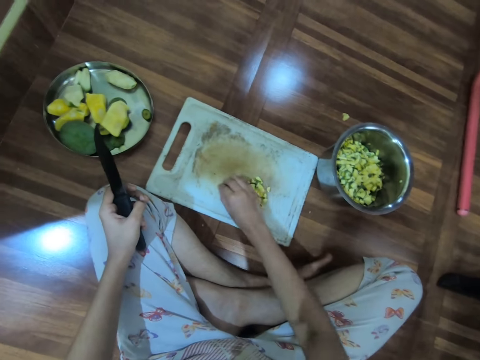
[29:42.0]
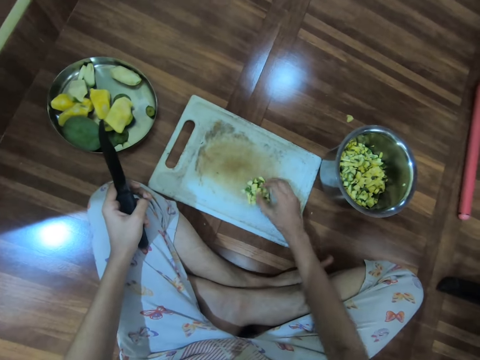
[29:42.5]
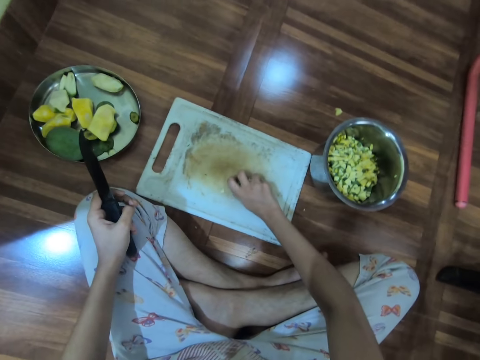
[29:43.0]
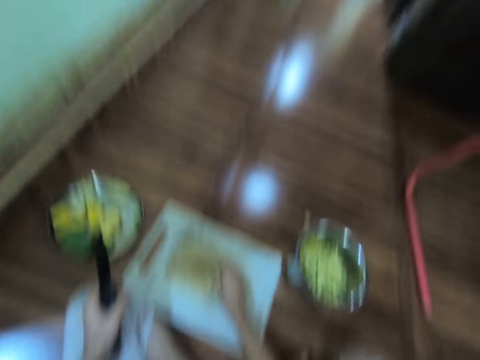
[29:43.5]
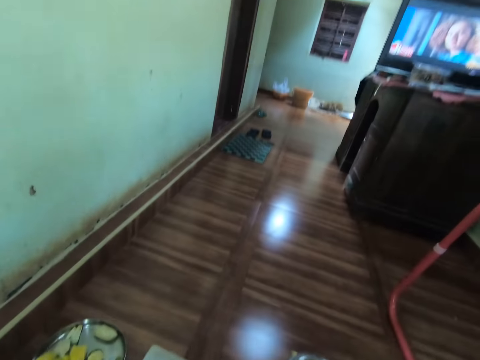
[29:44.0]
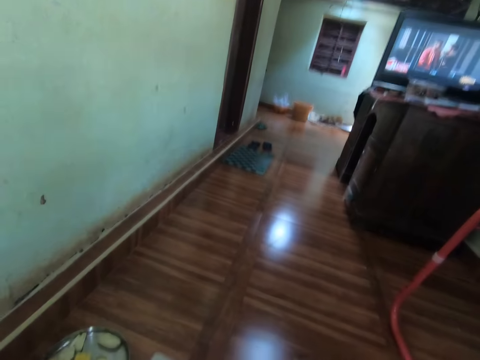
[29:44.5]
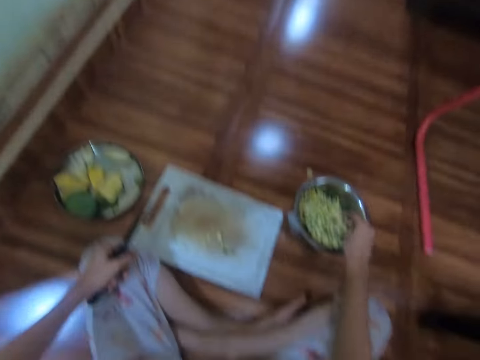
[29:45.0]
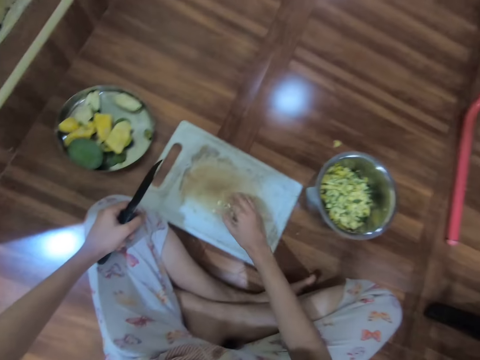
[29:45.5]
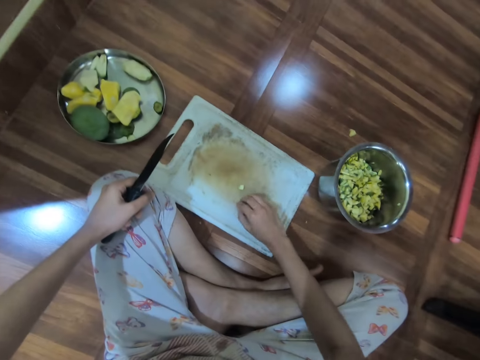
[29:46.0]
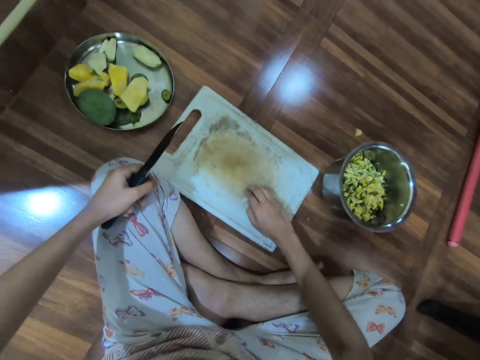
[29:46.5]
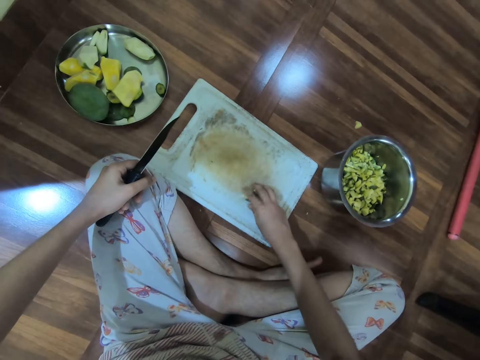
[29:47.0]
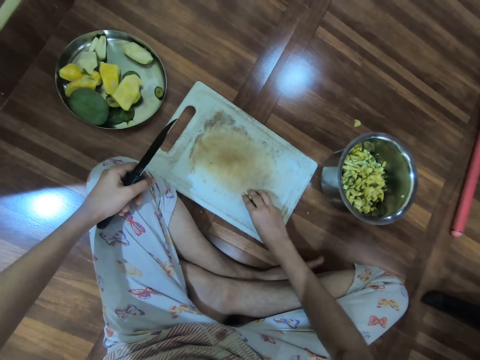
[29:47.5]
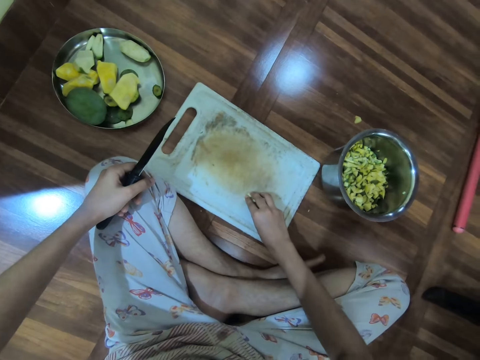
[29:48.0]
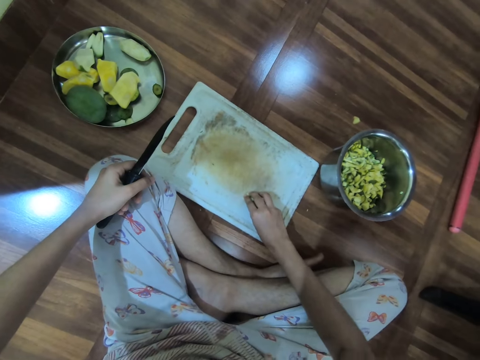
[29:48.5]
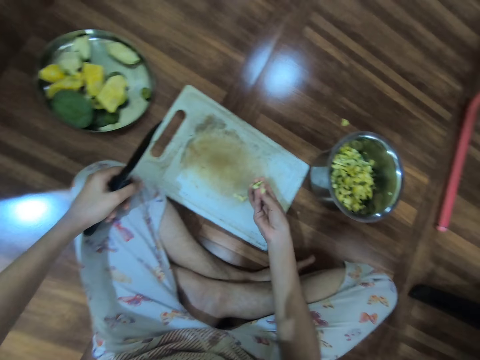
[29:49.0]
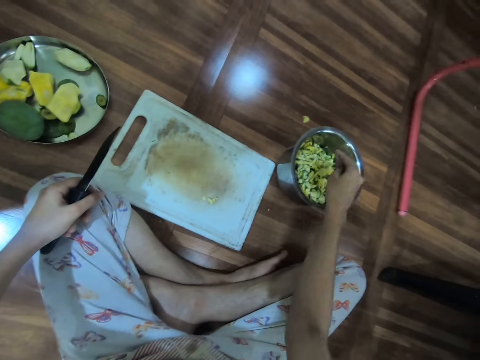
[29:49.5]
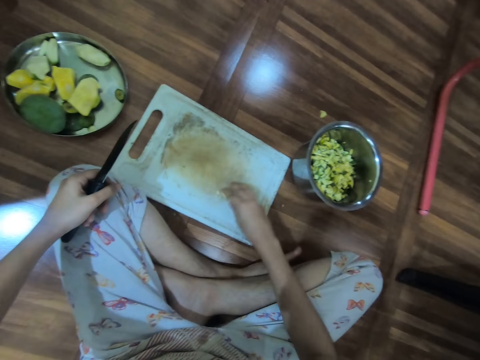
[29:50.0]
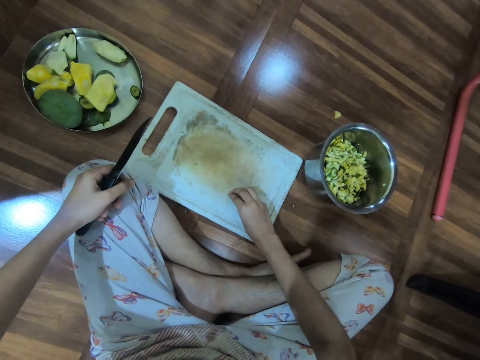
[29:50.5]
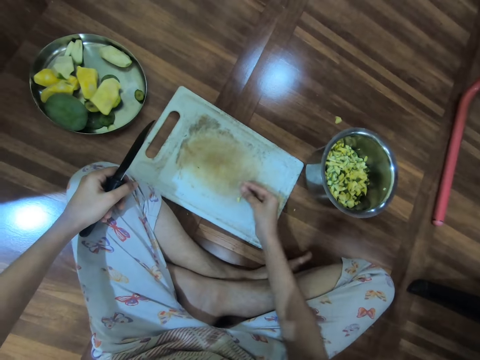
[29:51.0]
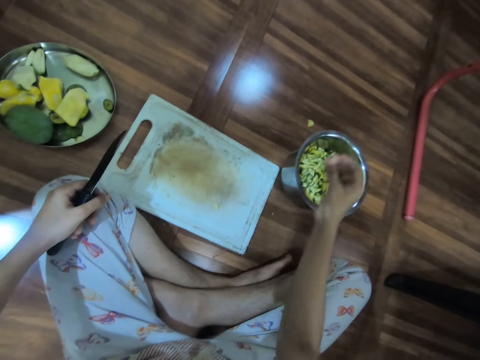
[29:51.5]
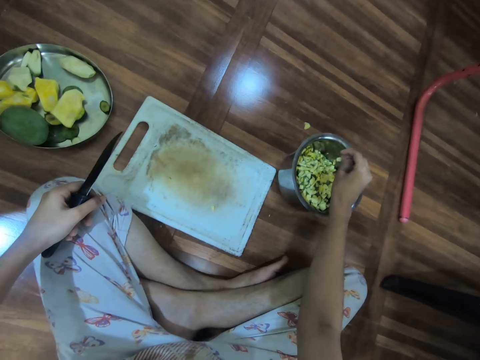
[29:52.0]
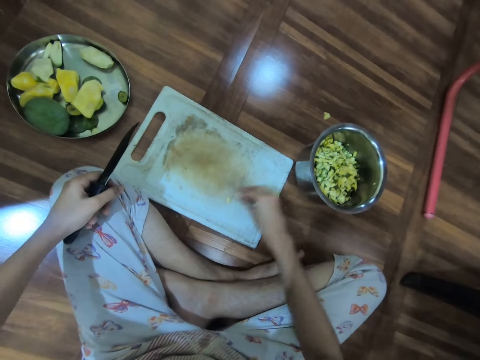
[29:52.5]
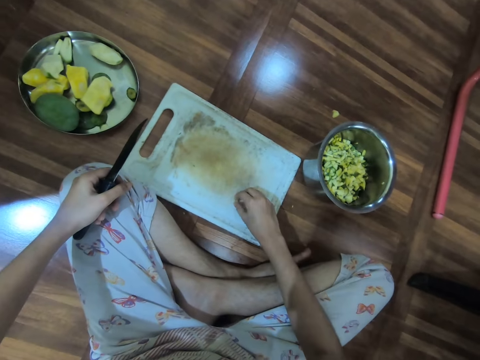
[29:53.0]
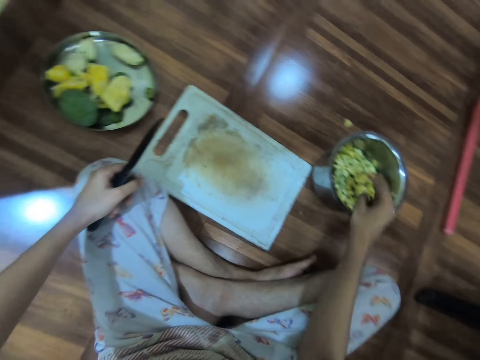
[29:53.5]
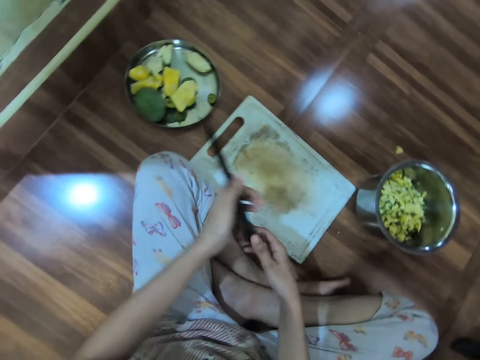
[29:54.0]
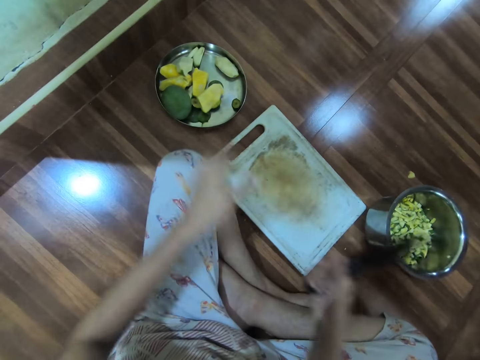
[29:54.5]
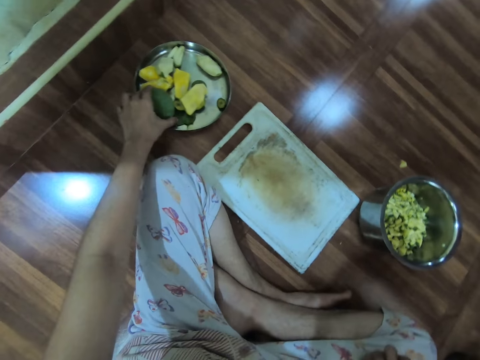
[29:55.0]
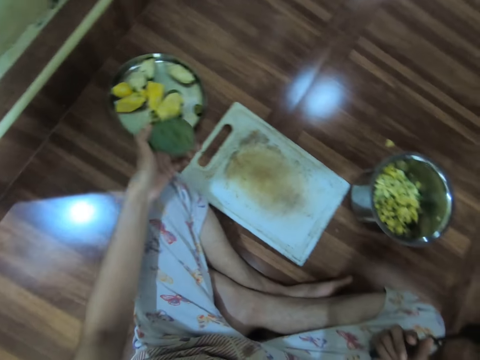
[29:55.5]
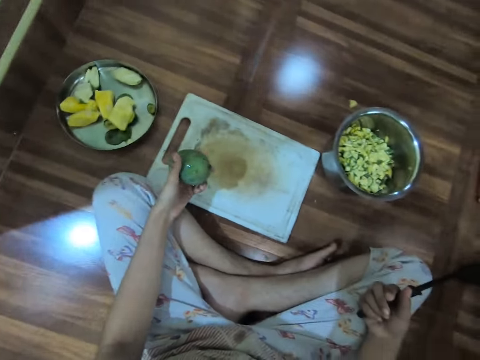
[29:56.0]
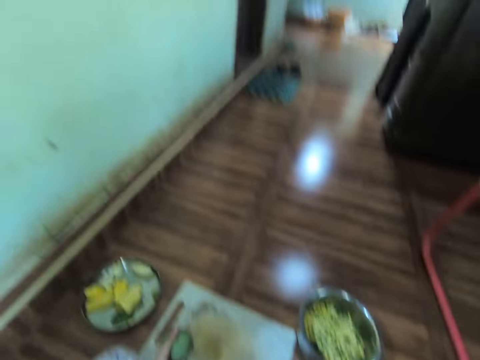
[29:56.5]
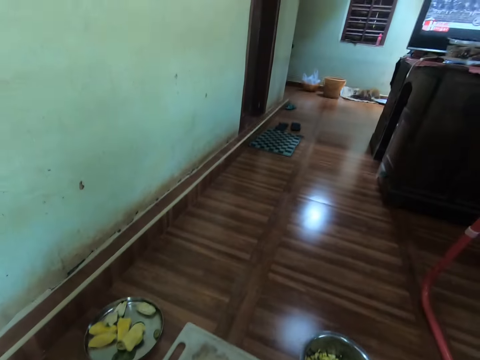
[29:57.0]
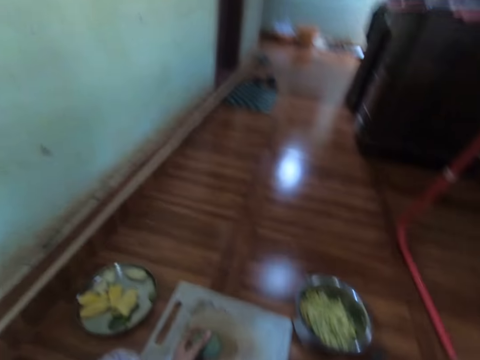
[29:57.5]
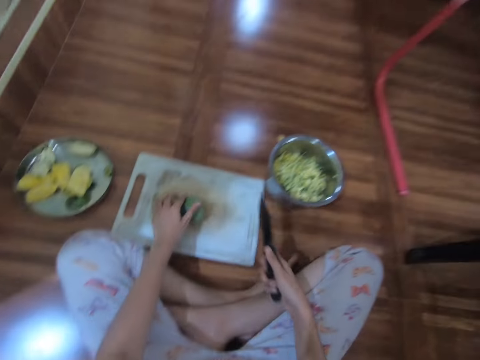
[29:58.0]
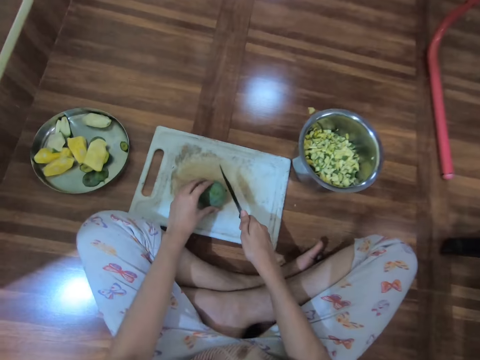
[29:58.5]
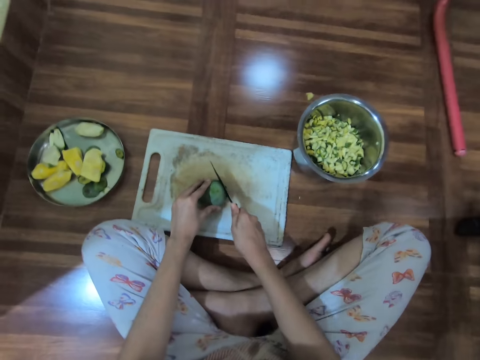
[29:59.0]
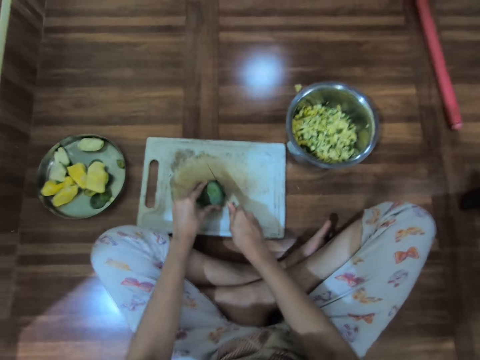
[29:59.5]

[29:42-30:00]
The camera wearer packs the chopped mango from the chopping board with her right hand. She looks around. She puts the chopped mango into the plate with her right hand. She gathers the chopped mangos on the chopping board with her right hand. She picks a cucumber. She packs the chopped mango from the chopping board with her right hand. She puts the chopped mango into the plate with her right hand. She packs the chopped mango from the chopping board with her right hand. She picks the cucumber. She puts the chopped mango into the plate with her right hand. She picks the chopped mango from the chopping board with her right hand. She puts the chopped mango into the plate with her right hand. She passes the knife to her right hand. She picks a mango from the tray with her left hand. She places the mango on the chopping board with her left hand. She chops the mango with the knife in her right hand.

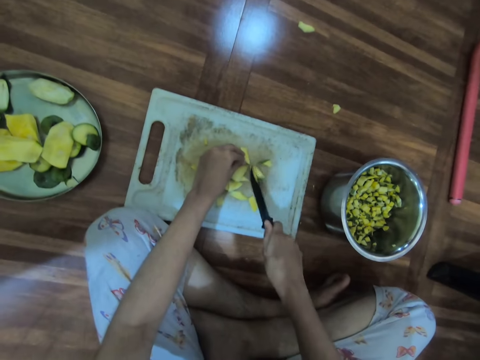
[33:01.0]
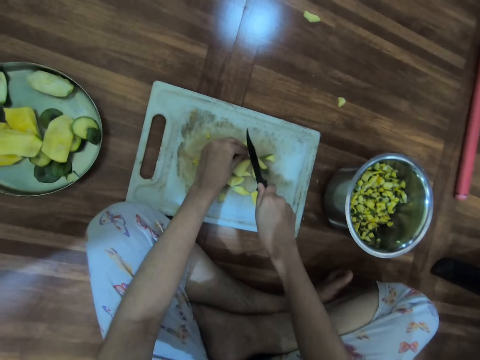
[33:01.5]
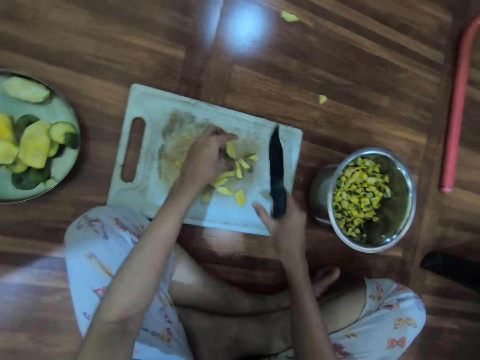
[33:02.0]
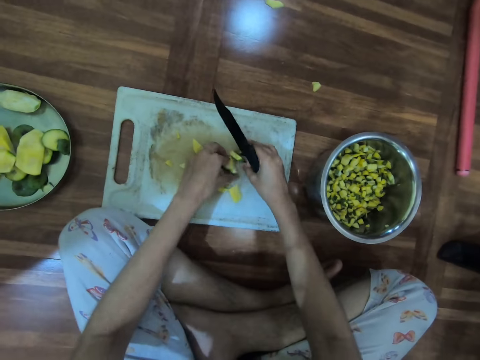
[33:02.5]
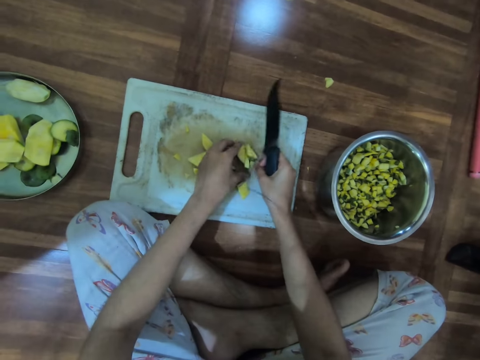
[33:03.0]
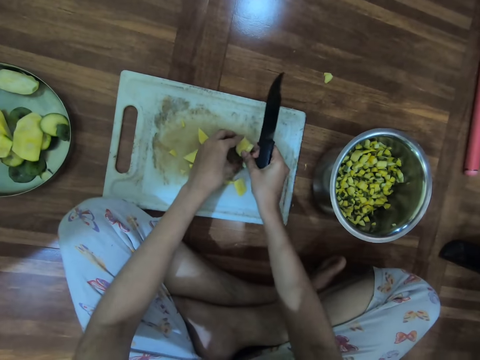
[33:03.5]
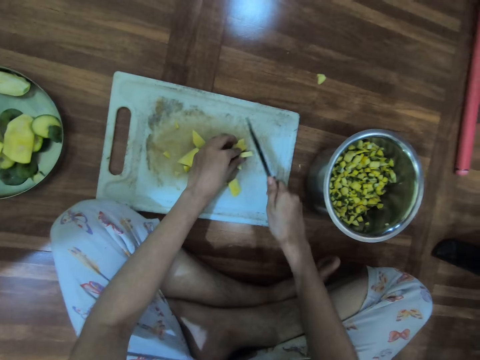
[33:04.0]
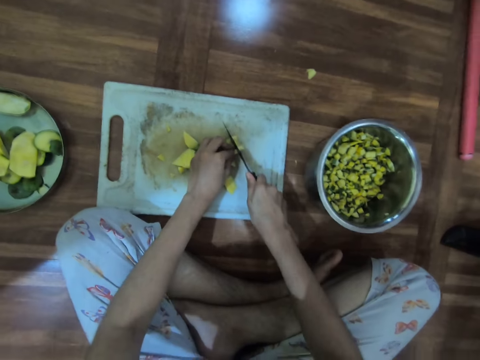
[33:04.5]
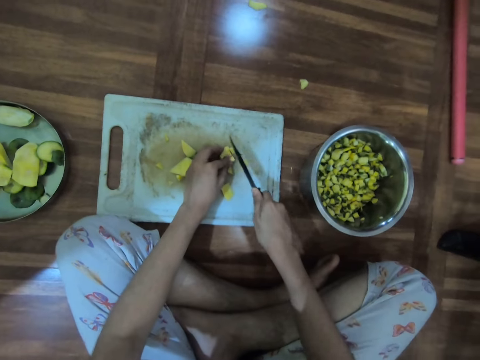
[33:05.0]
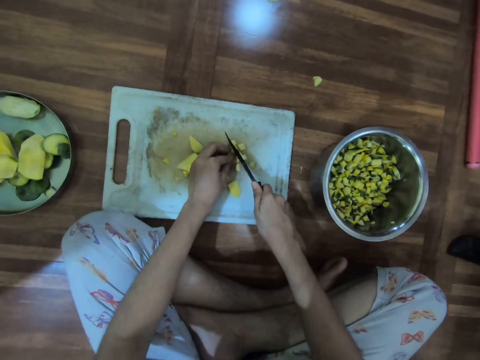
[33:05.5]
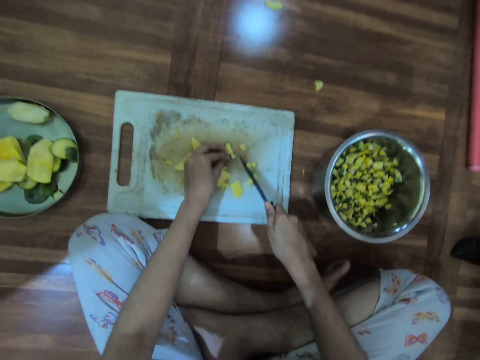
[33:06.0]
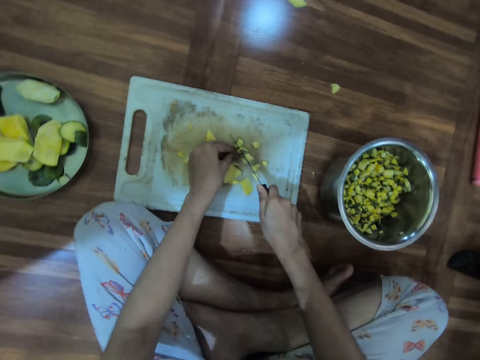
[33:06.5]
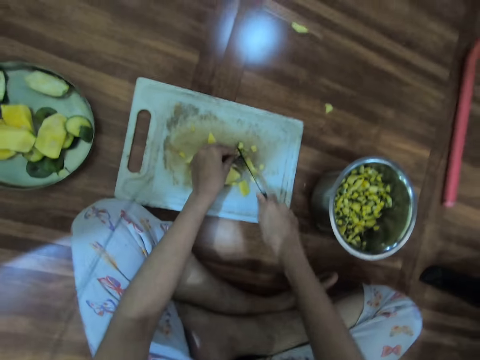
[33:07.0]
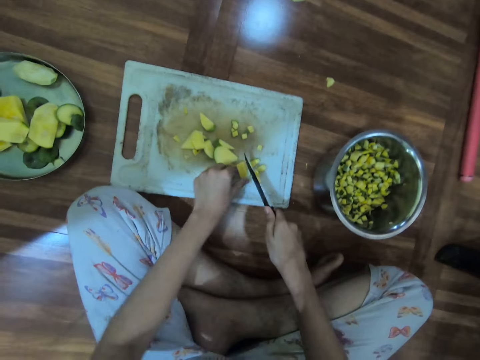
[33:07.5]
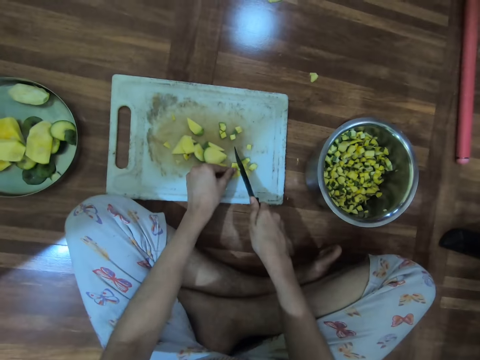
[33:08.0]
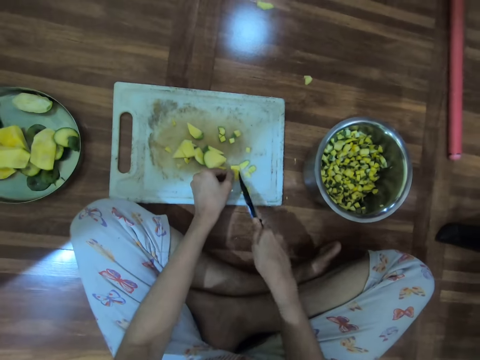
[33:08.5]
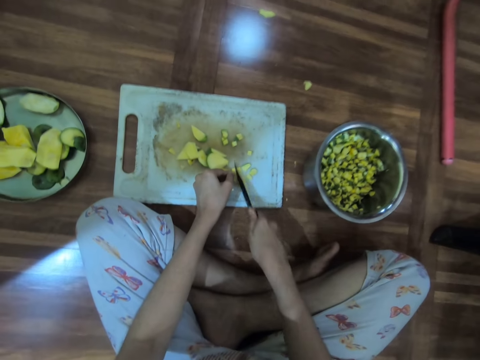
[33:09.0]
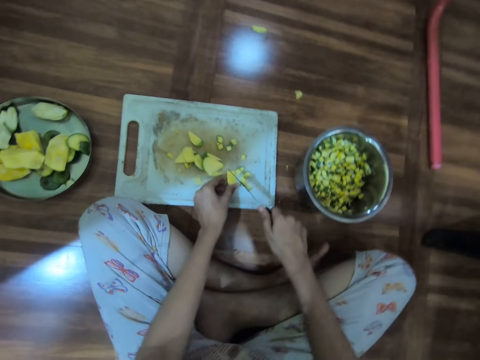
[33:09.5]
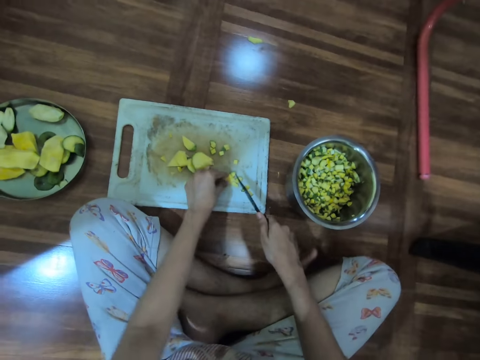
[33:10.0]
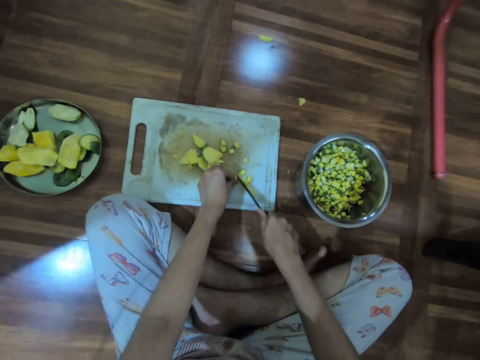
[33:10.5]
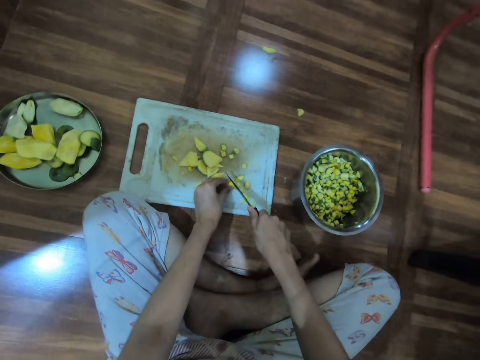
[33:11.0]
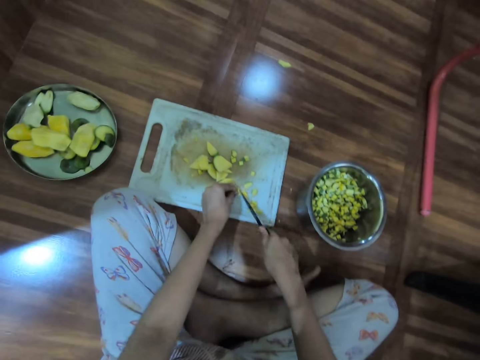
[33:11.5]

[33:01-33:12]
The camera wearer adjusts the pieces of mango on the chopping board with both hands. She cuts the pieces of mango on the chopping board with the knife in her right hand. She holds the pieces of mango on the chopping board with her left hand. She cuts the pieces of mango on the chopping board with the knife in her right hand.
